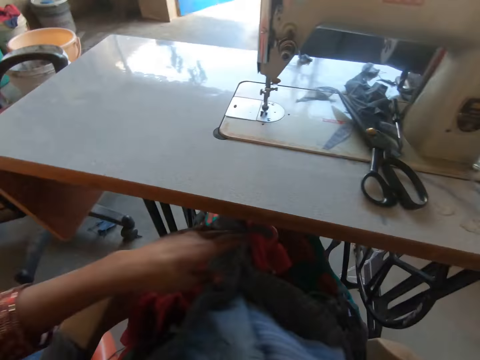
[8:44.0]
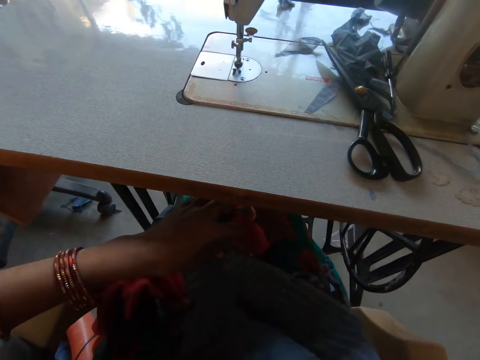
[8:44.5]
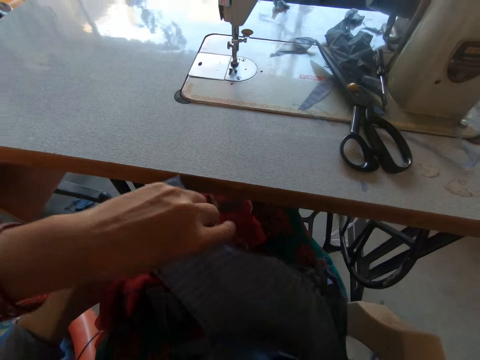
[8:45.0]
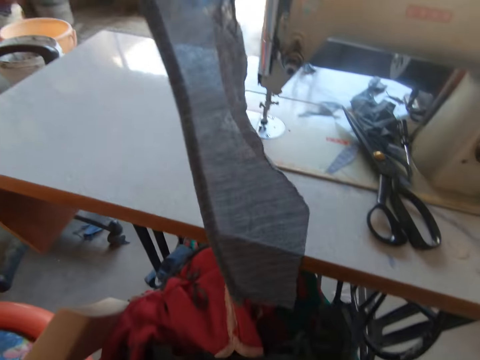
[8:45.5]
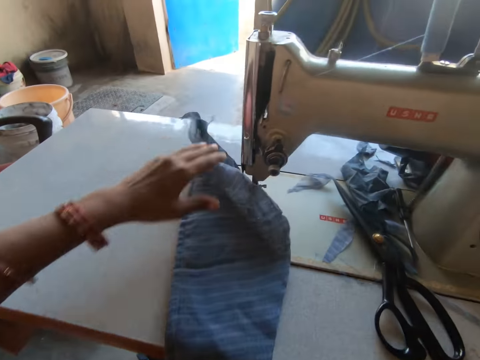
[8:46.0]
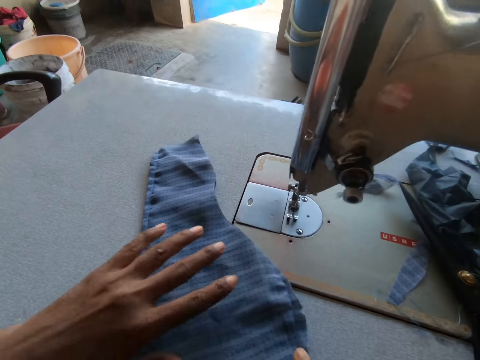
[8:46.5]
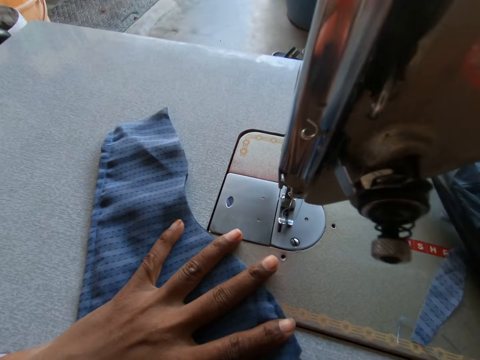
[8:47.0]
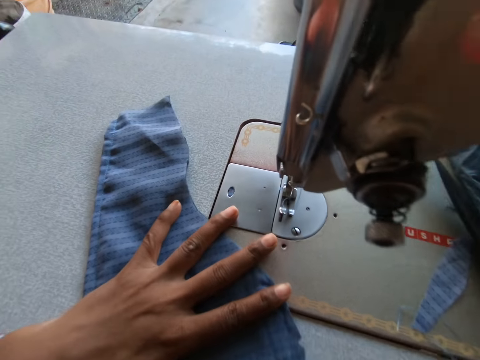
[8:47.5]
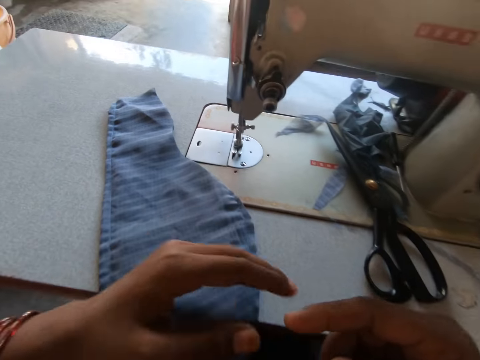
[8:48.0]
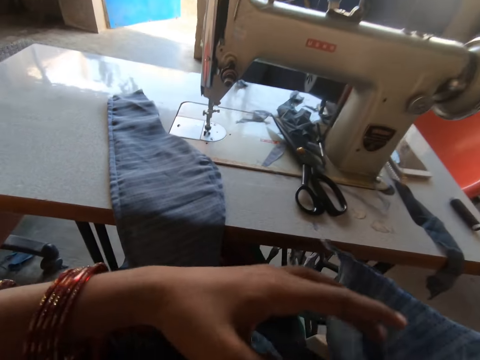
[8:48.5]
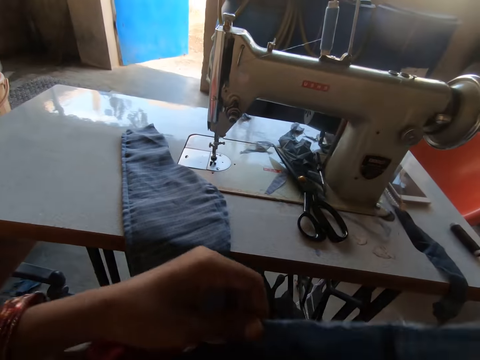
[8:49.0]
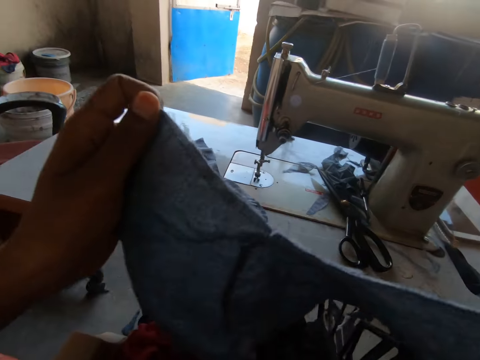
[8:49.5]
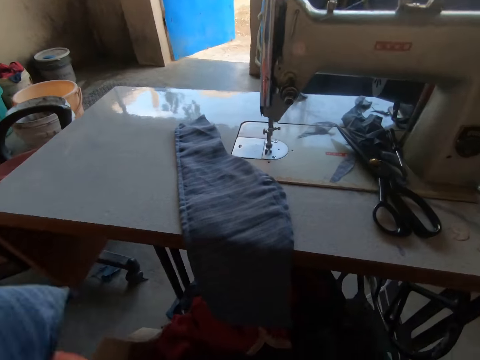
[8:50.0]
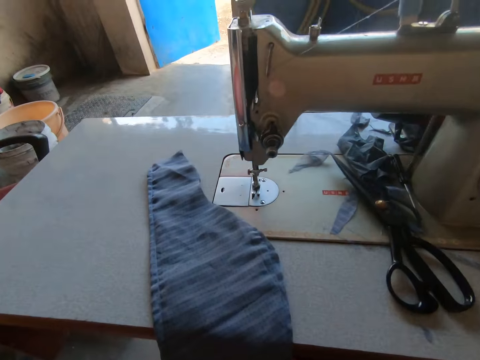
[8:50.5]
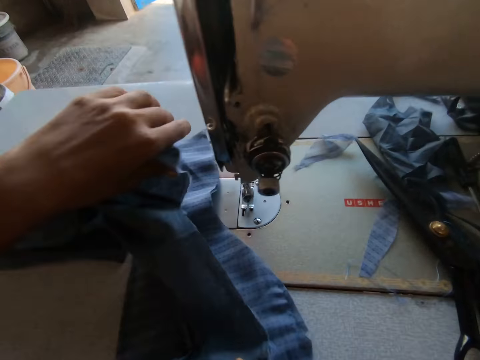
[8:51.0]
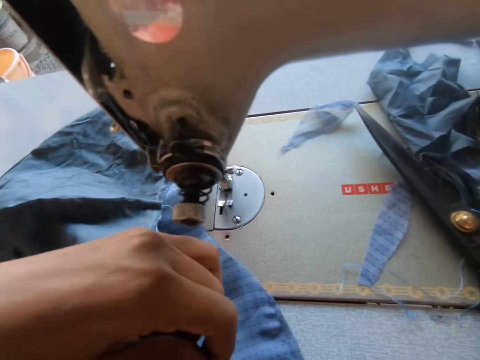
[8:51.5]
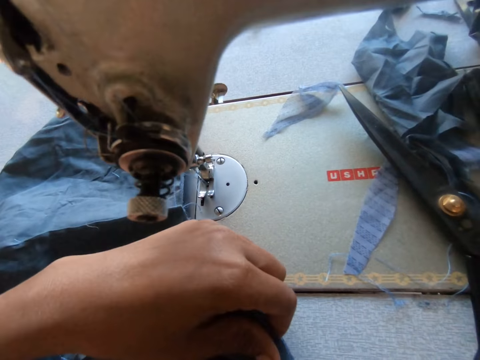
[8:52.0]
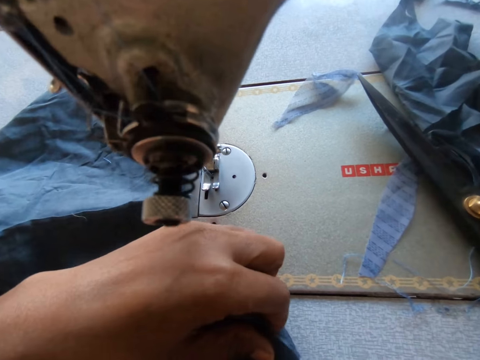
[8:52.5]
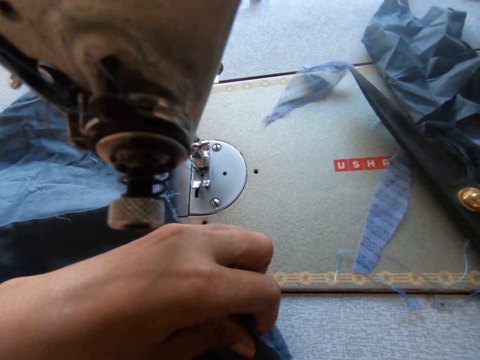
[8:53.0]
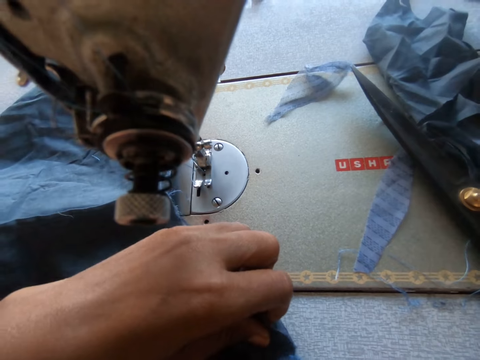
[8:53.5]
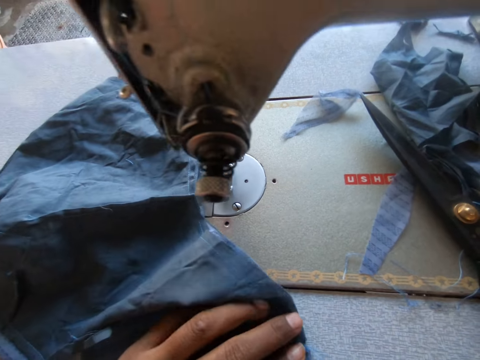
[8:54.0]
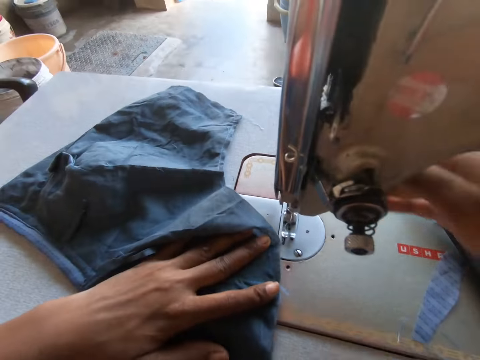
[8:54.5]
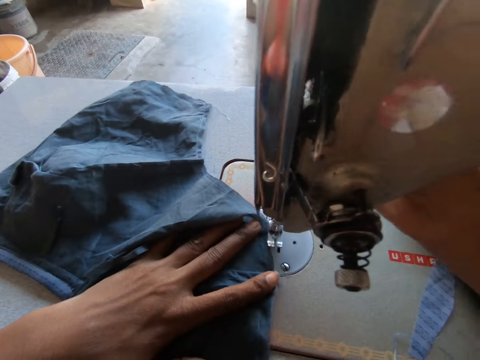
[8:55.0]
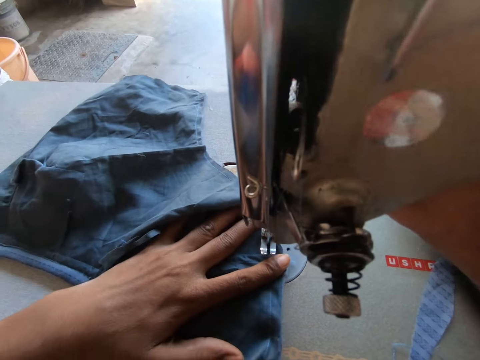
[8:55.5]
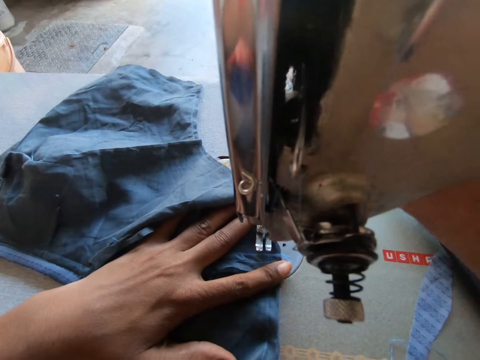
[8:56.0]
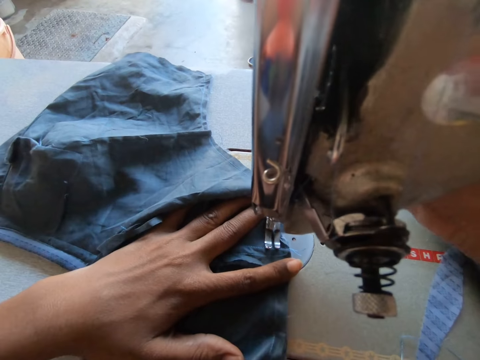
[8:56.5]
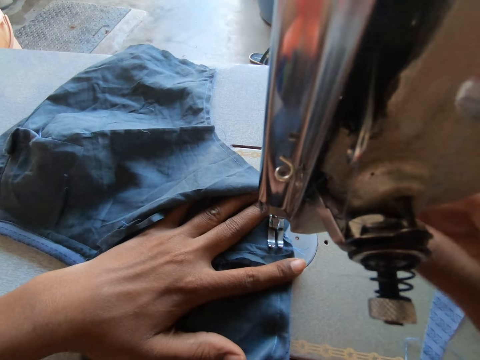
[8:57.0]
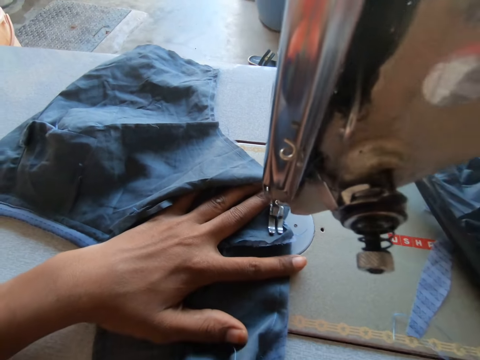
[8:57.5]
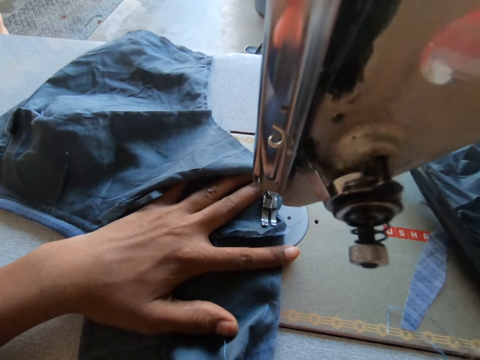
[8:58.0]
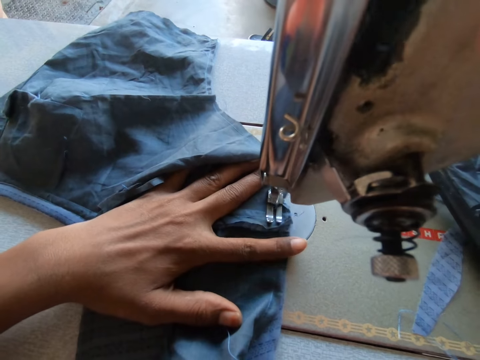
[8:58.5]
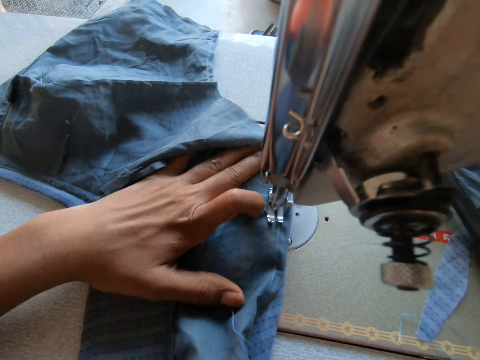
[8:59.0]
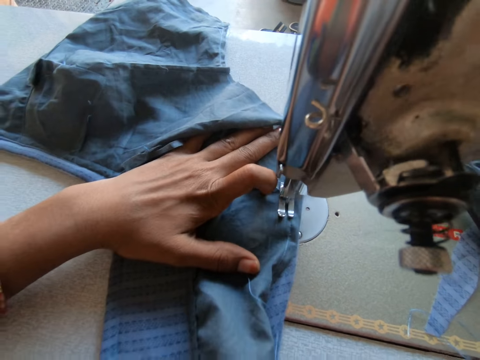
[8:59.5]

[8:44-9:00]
The camera wearer drops the piece of cloth in her right hand on her lap. She raises a piece of cloth from her lap with her left hand. She drops the piece of cloth in her left hand on the sewing machine. She adjusts the piece of cloth on the sewing machine with her left hand. She raises a piece of cloth from the lap with her hands. She drops the piece of cloth in her left hand on the sewing machine. She adjusts the piece of cloth on the sewing machine with her left hand. She adjusts the pieces of cloth on the sewing machine with her left hand. She operates the sewing machine. She sews the pieces of cloth with the sewing machine.

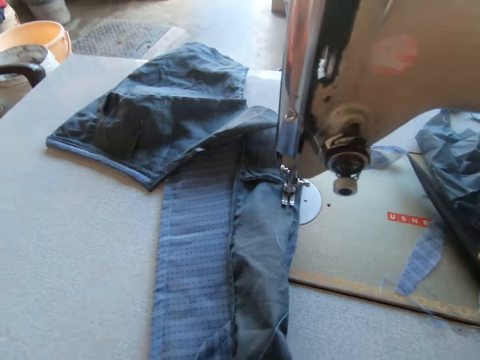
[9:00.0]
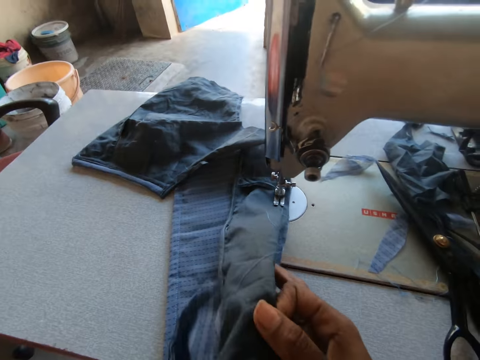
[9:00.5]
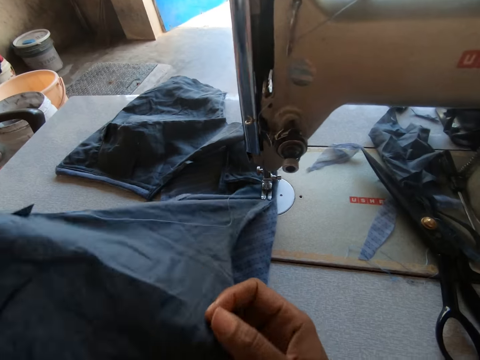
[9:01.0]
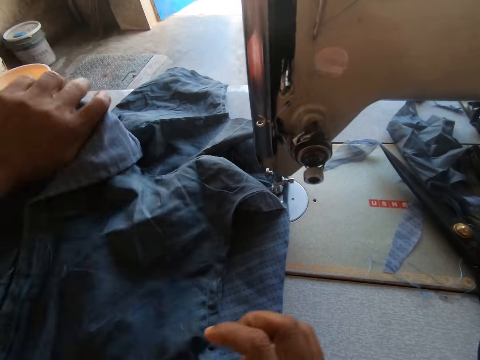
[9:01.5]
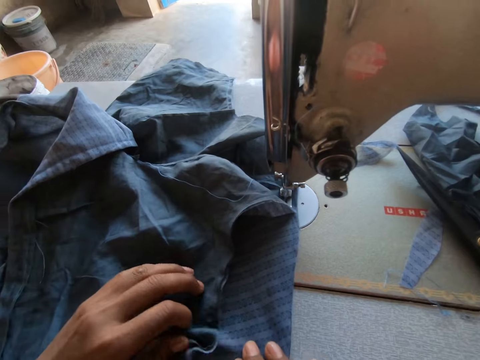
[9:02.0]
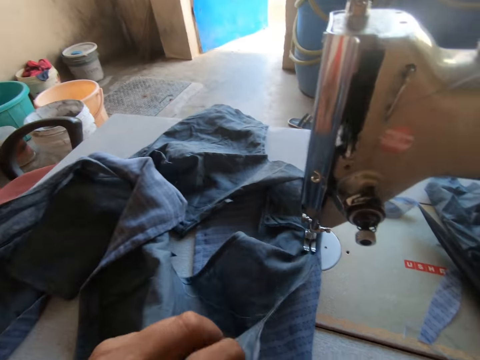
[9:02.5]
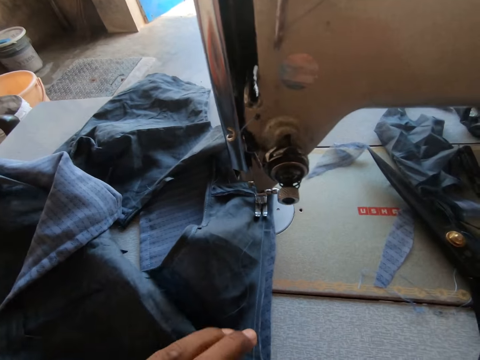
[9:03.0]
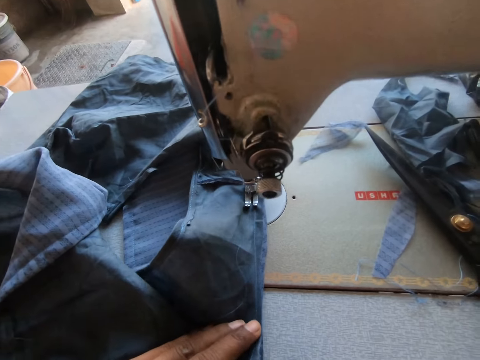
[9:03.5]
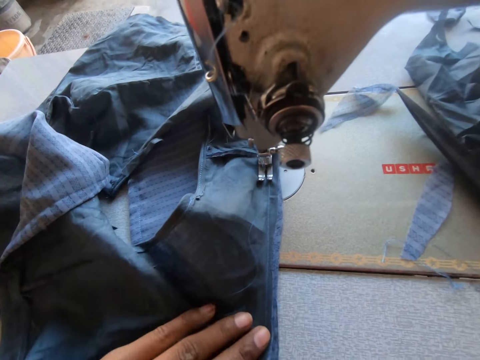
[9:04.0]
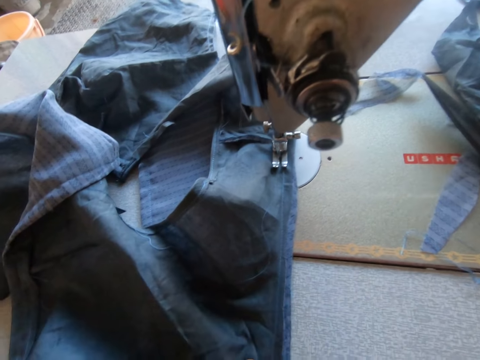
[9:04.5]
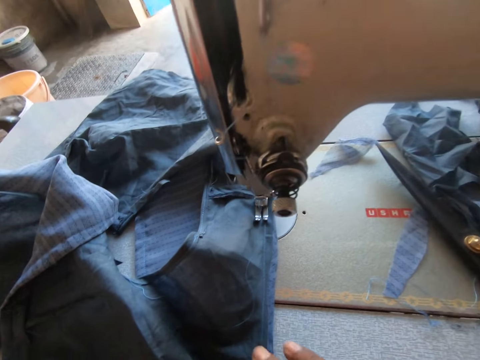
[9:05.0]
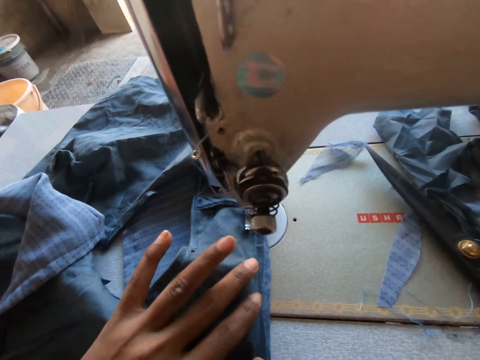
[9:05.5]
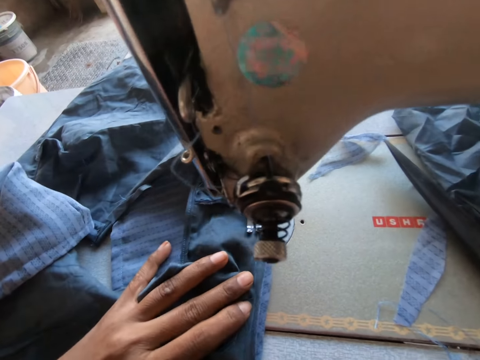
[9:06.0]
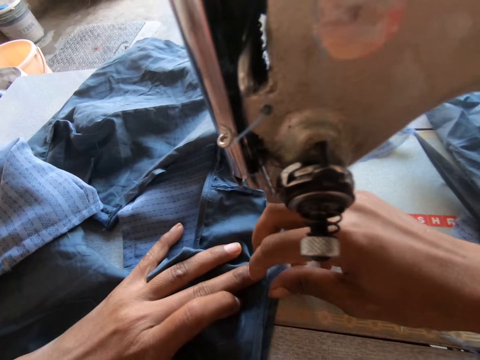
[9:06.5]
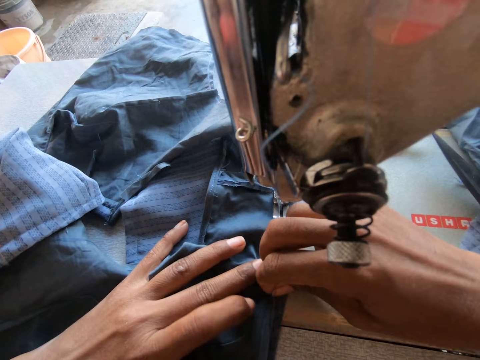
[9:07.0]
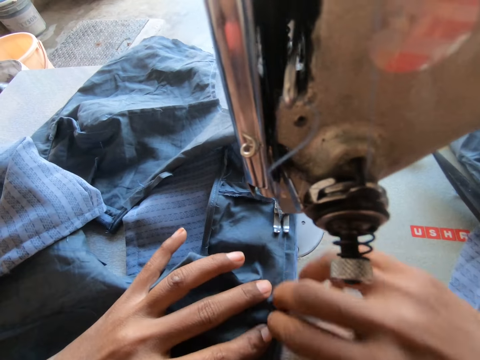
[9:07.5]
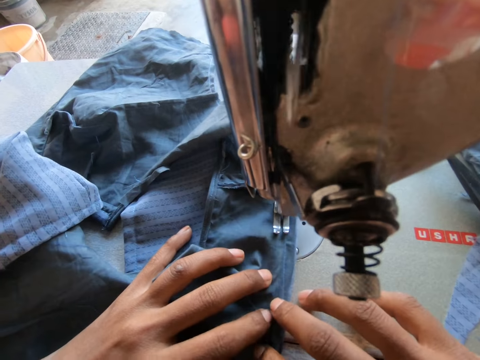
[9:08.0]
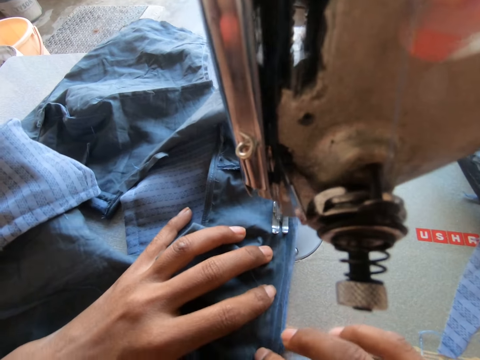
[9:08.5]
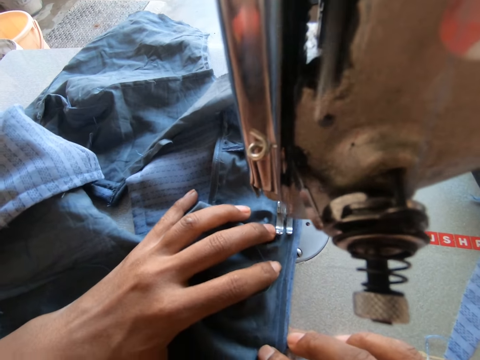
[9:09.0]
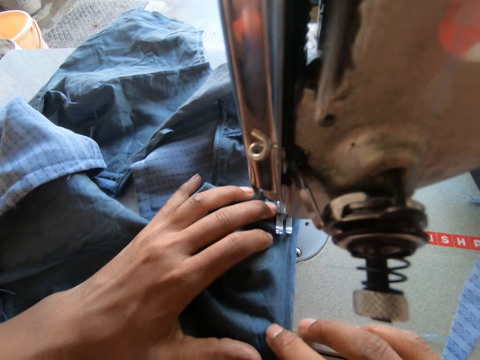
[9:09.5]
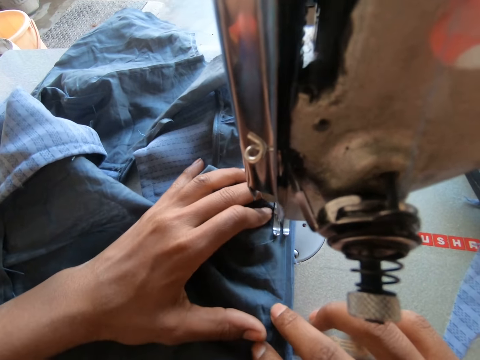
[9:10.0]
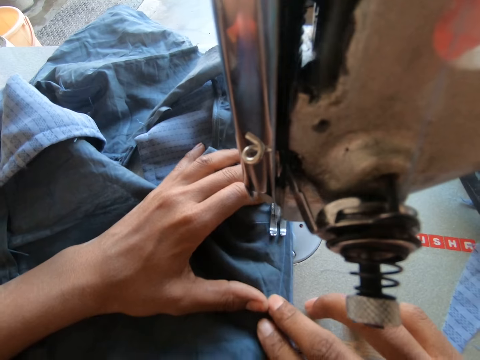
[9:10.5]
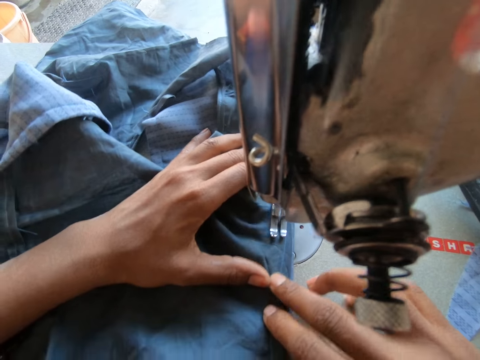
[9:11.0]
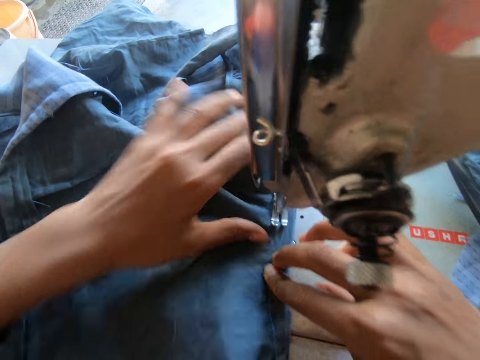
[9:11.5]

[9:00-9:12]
The camera wearer adjusts the pieces of cloth on the sewing machine with her hands. She lifts a cloth. She places down the cloth. She adjusts the pieces of cloth on the sewing machine with her hands again. She sews the pieces of cloth with the sewing machine.
